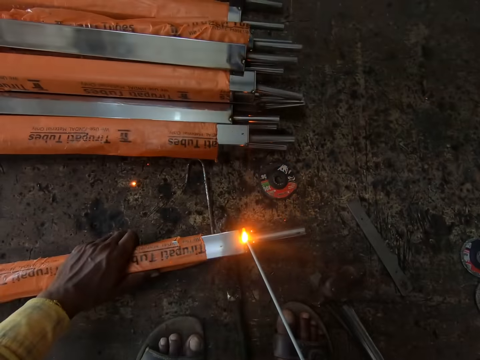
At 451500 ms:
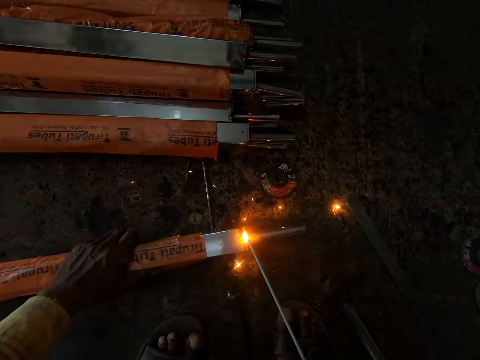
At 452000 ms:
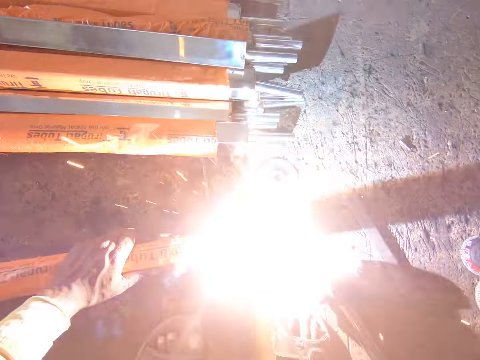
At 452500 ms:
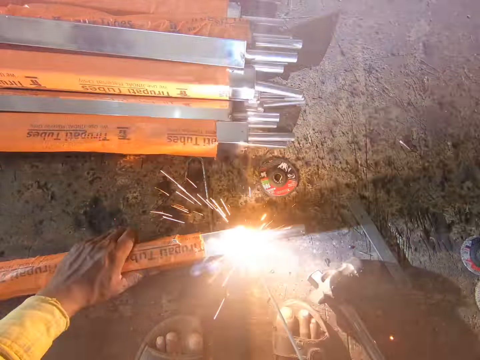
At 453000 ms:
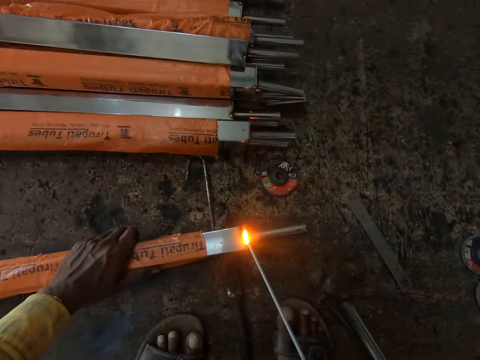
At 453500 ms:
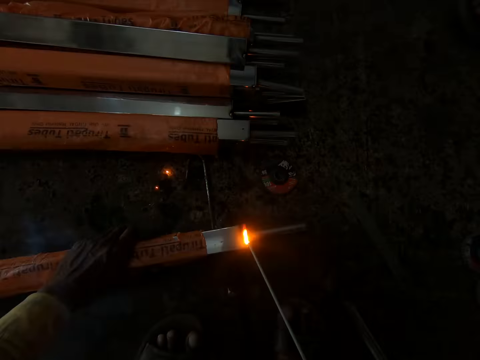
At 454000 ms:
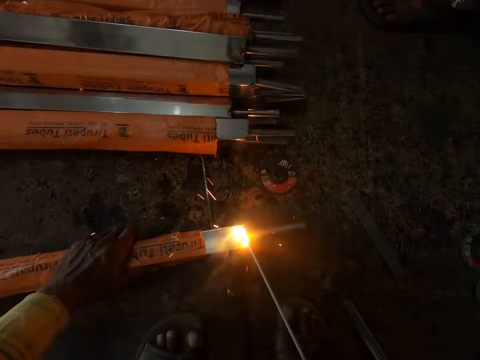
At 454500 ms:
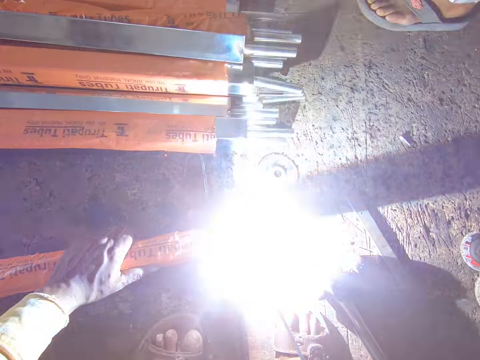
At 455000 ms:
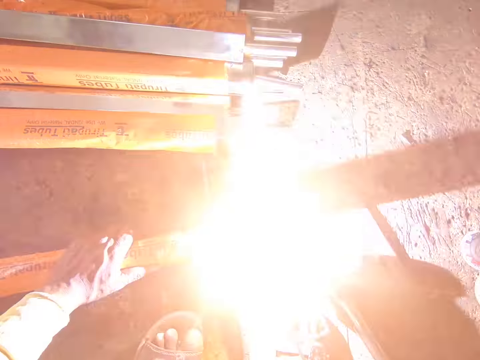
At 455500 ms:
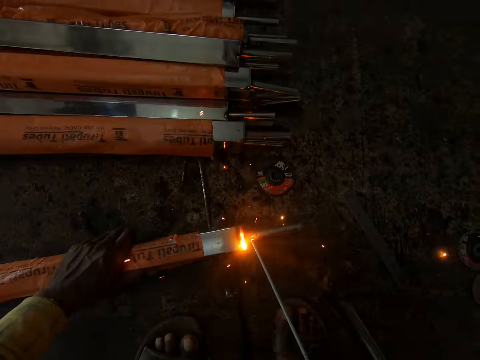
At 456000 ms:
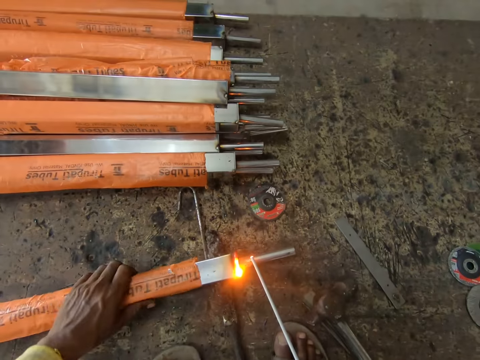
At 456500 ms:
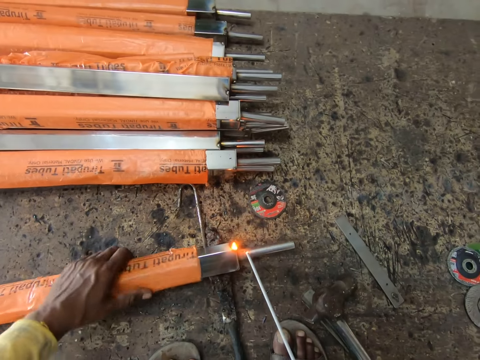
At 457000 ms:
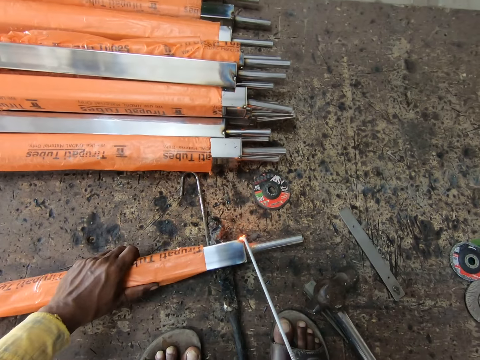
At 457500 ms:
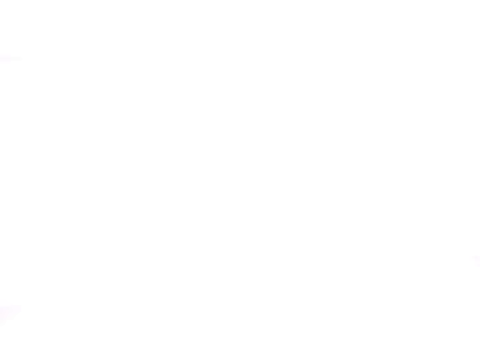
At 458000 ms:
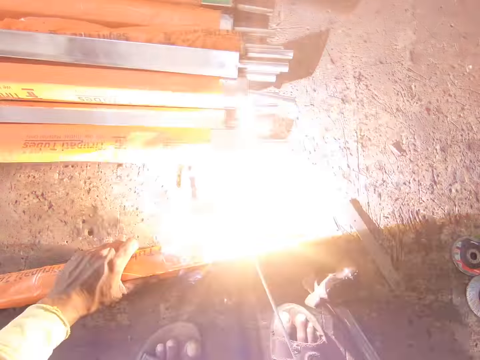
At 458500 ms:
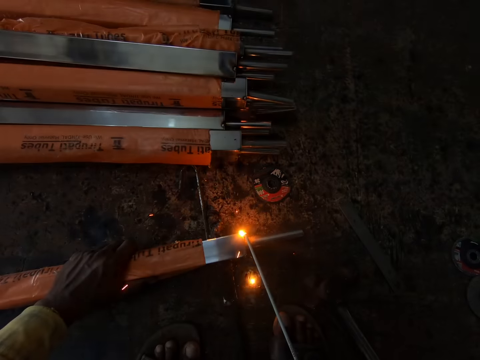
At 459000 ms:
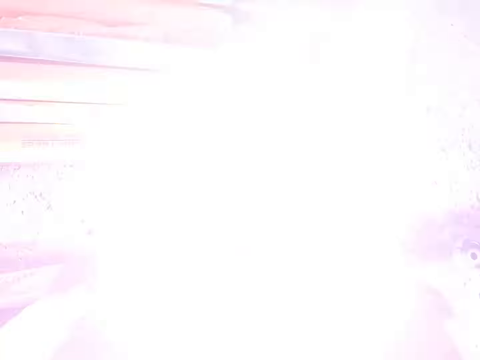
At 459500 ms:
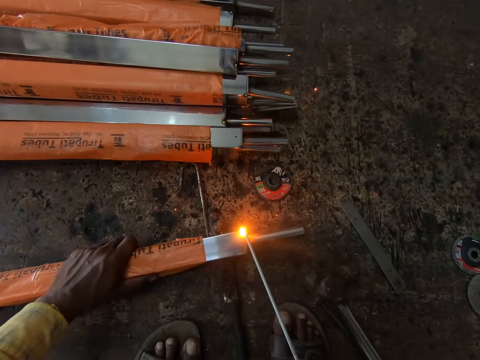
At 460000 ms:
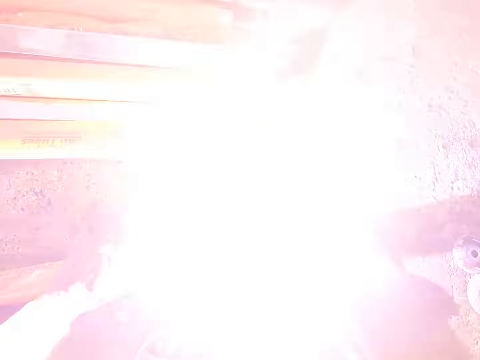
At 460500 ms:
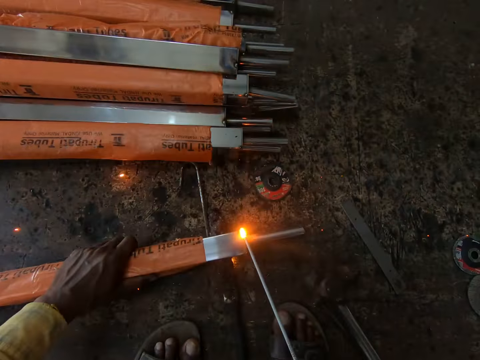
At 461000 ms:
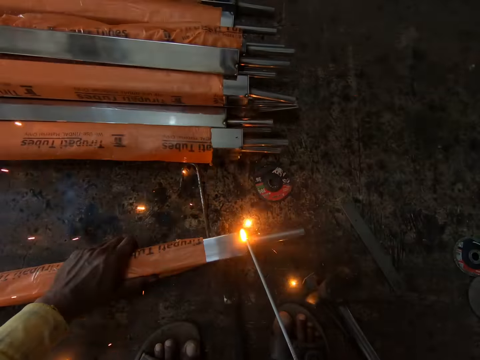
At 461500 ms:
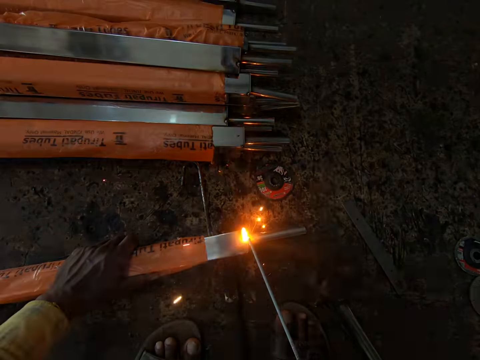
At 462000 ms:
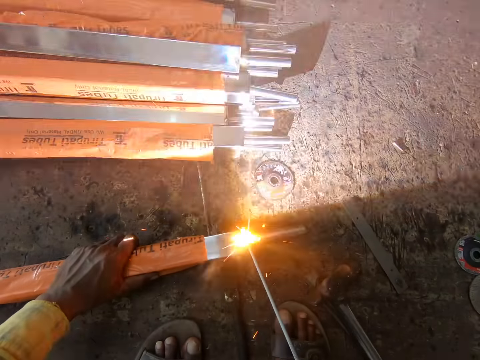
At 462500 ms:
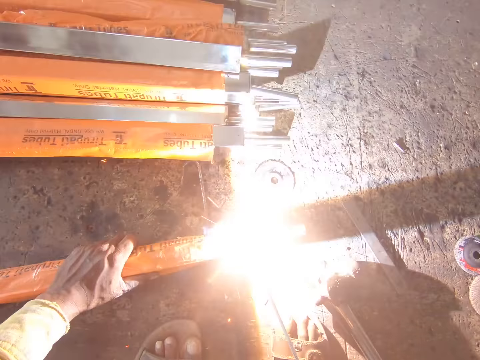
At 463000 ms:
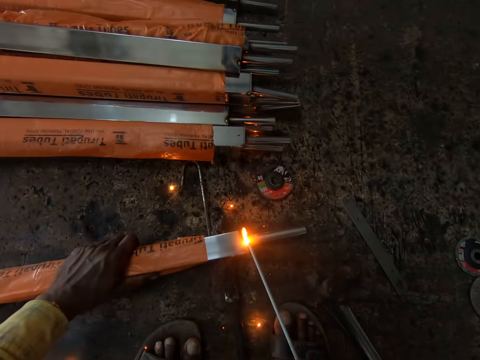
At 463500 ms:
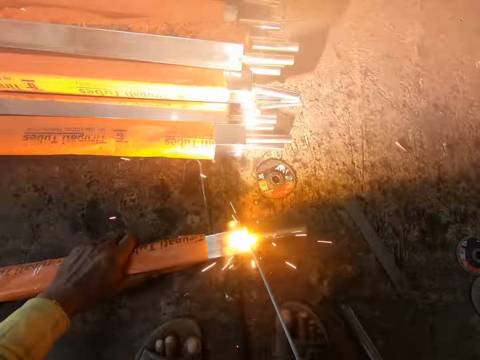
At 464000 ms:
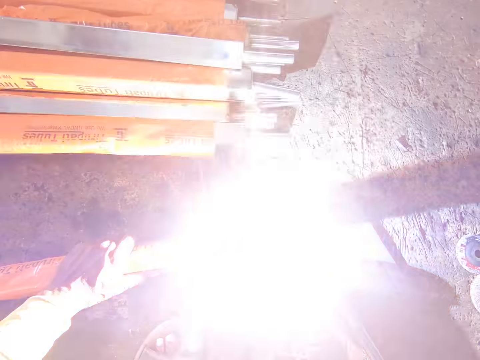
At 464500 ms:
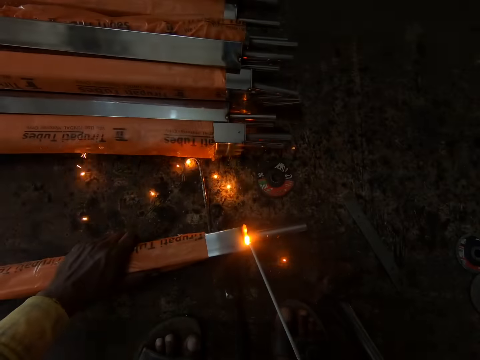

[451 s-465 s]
The camera wearer turns the iron post with his hand. He welds the iron post with a welding machine.

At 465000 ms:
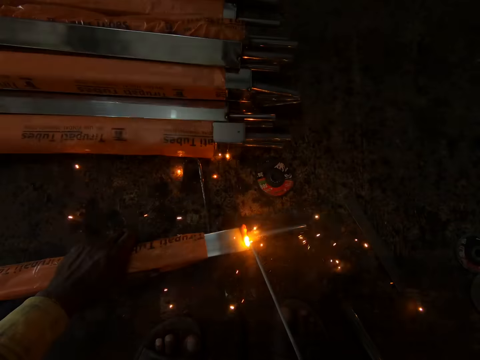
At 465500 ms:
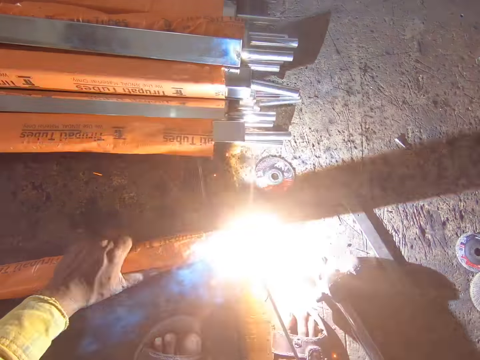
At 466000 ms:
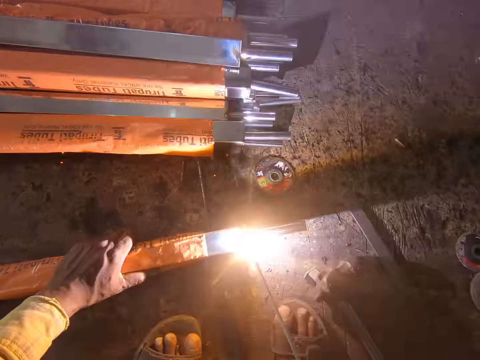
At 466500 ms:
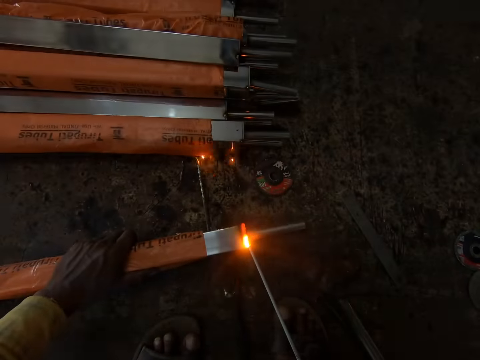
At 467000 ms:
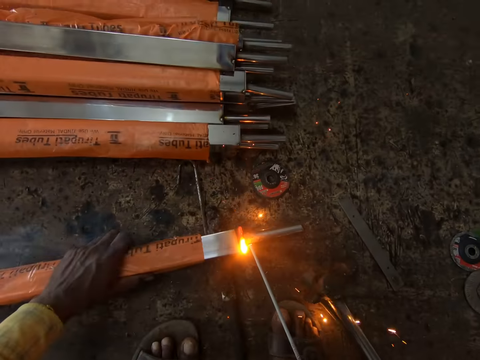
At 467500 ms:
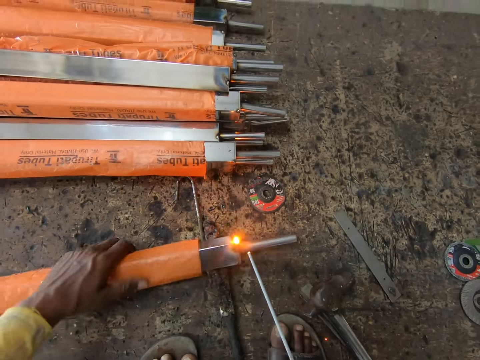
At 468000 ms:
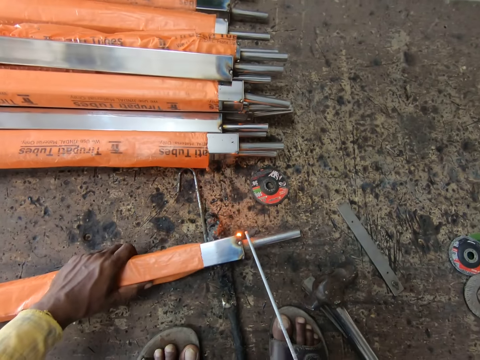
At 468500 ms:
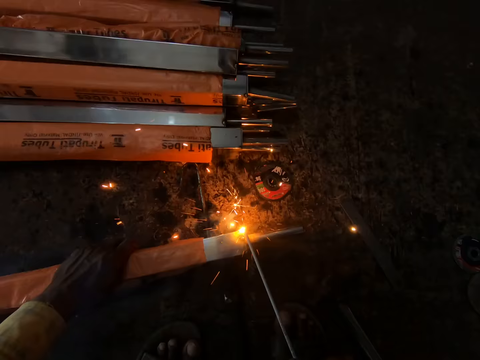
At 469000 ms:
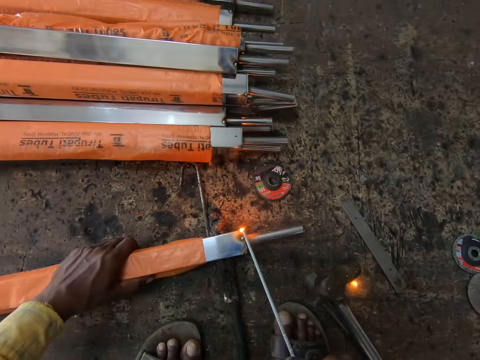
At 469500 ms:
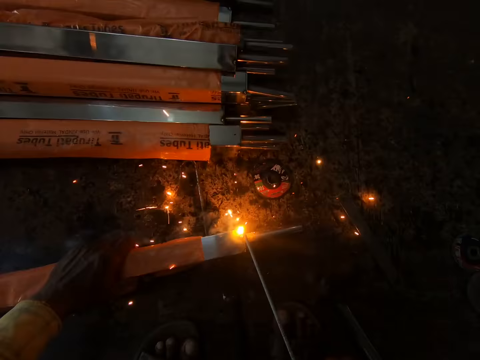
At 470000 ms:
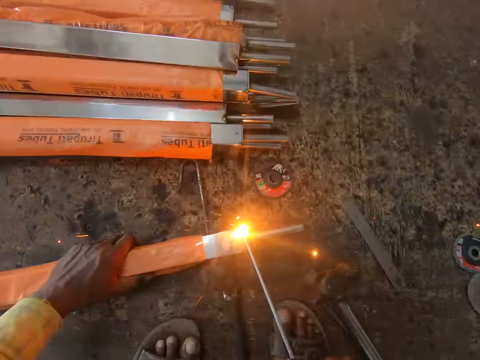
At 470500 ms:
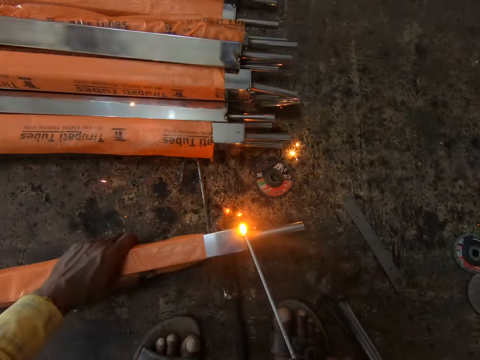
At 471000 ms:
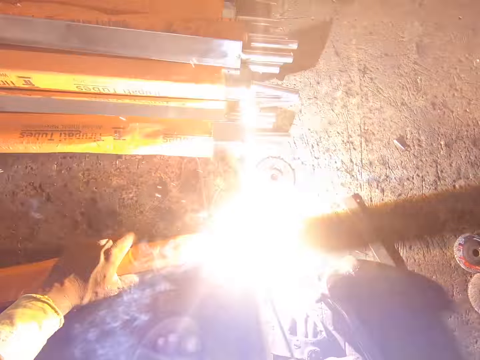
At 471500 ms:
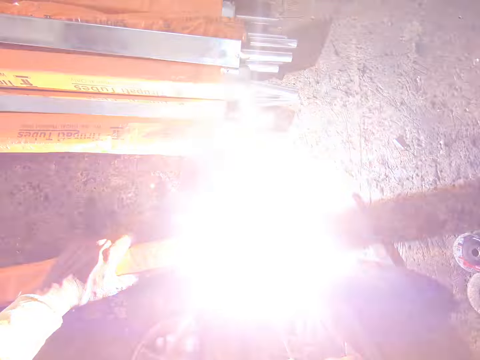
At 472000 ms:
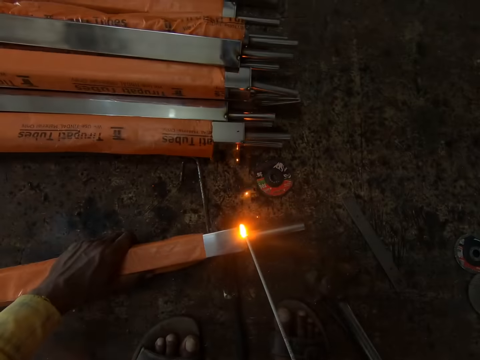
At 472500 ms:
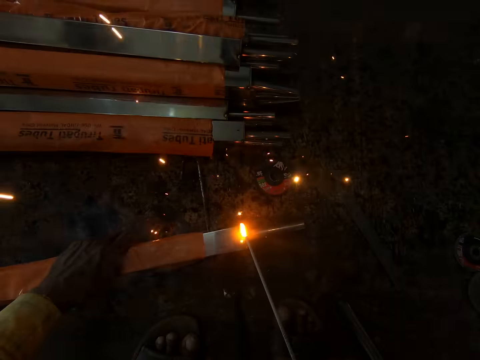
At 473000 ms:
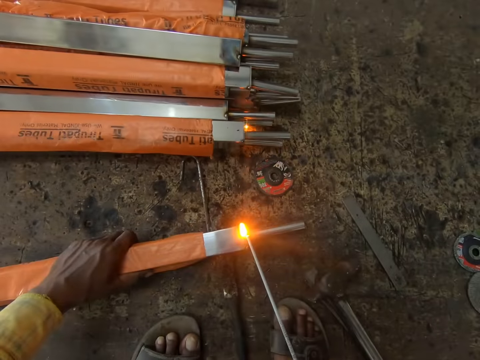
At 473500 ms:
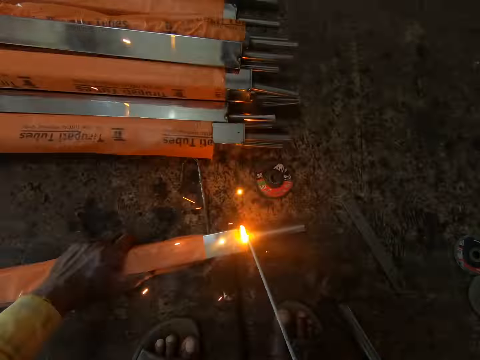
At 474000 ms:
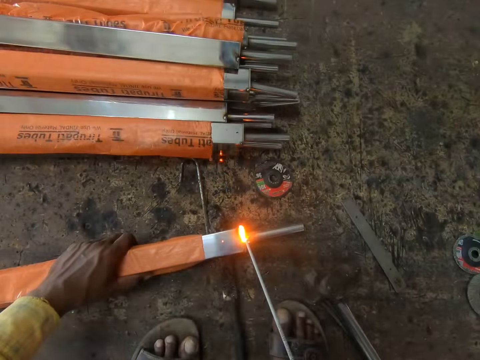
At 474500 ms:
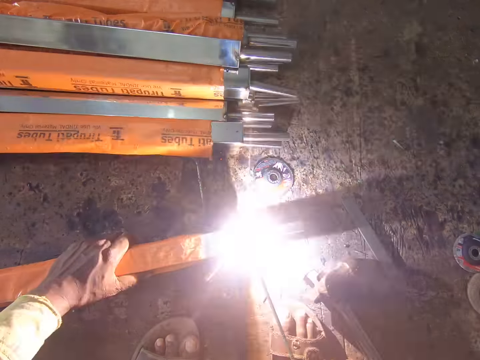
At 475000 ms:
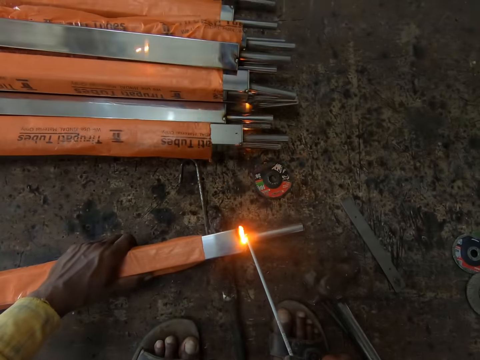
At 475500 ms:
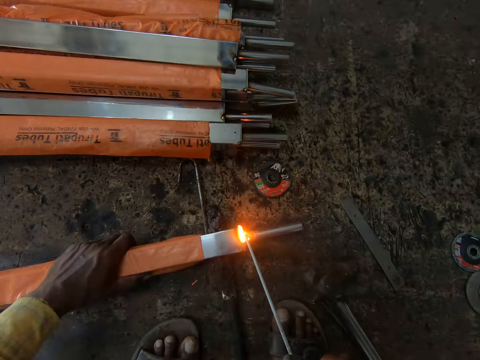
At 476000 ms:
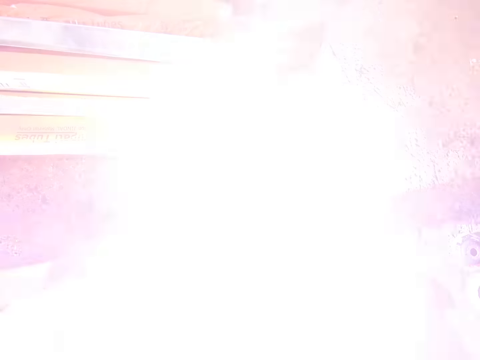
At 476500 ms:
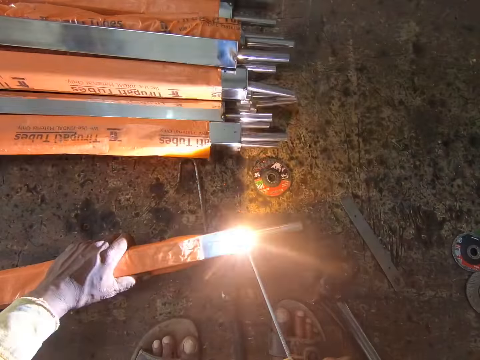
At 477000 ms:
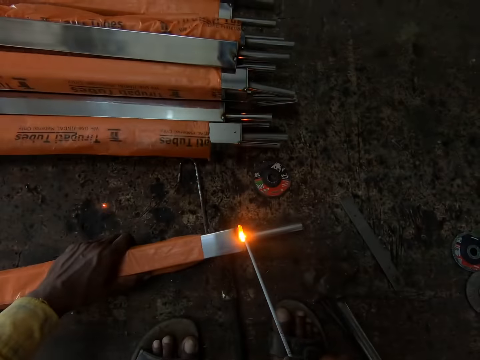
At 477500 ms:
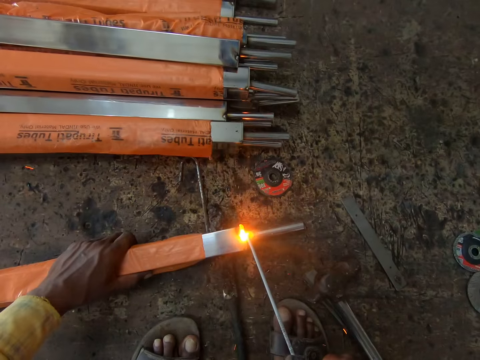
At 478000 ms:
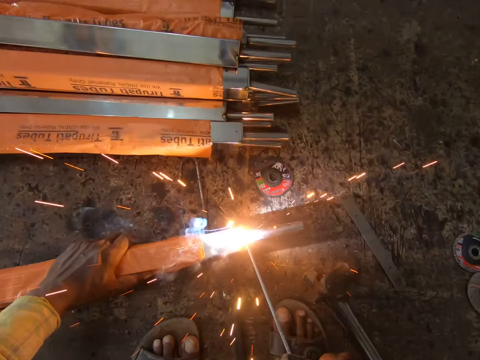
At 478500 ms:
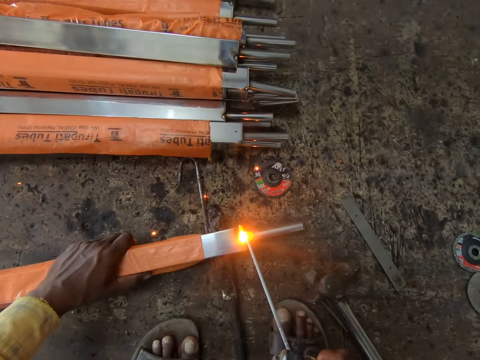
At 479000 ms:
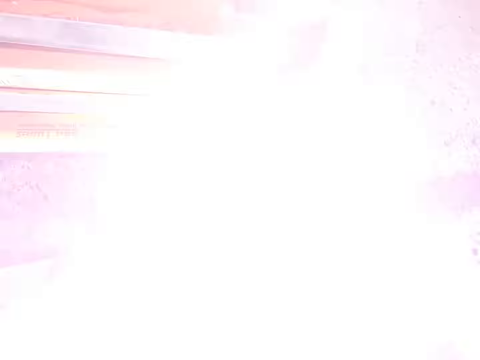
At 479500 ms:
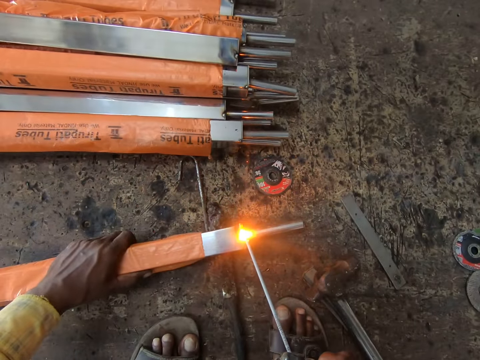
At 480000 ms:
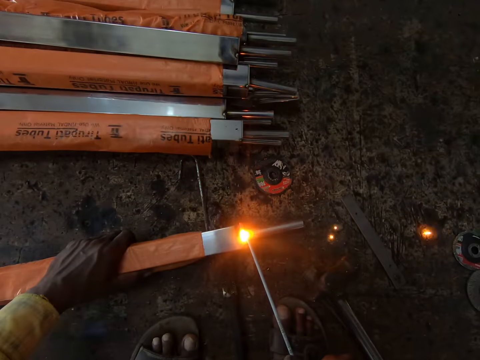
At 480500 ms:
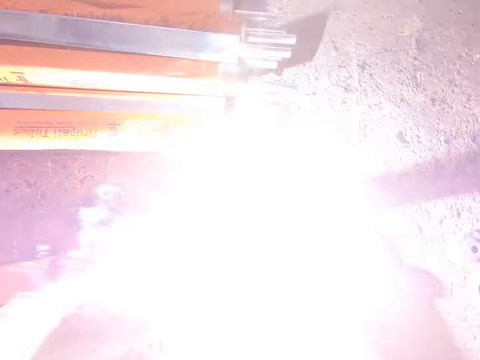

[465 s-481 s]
The camera wearer turns the iron post with his hand. He welds the iron post with a welding machine.
